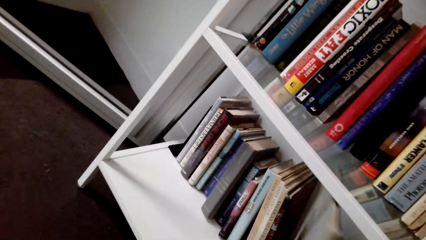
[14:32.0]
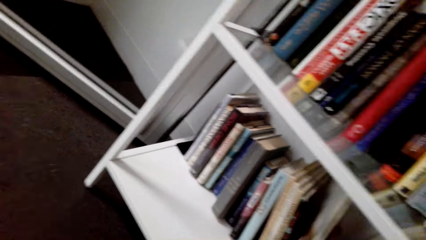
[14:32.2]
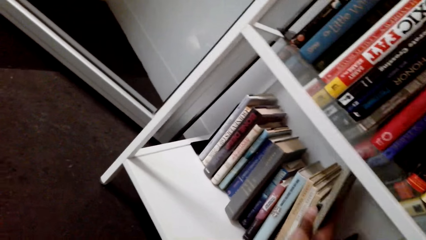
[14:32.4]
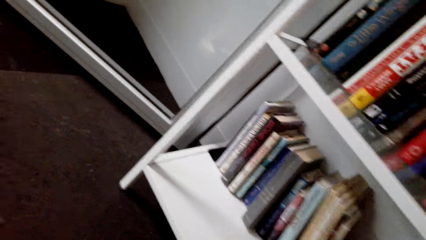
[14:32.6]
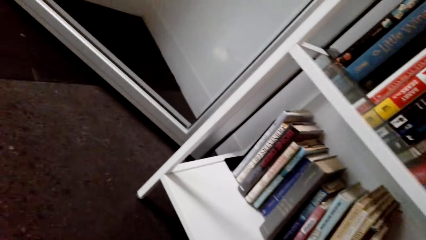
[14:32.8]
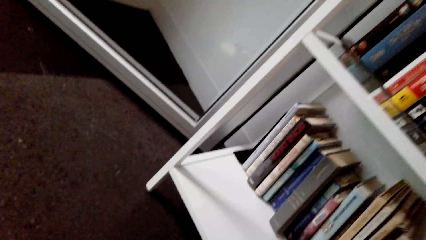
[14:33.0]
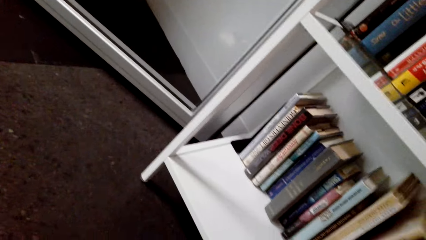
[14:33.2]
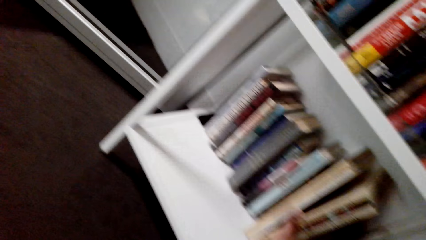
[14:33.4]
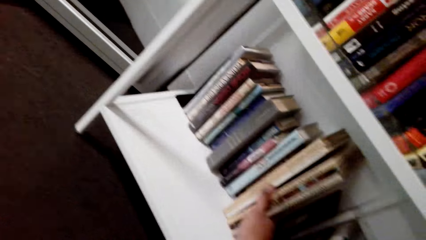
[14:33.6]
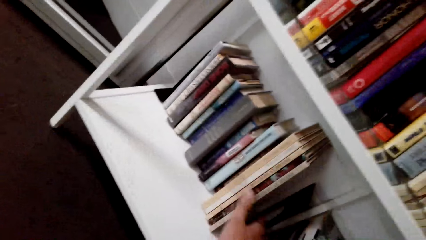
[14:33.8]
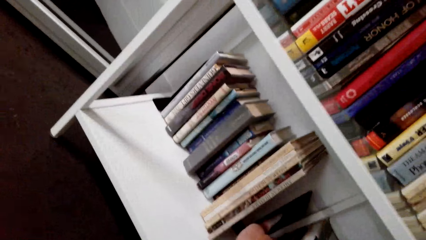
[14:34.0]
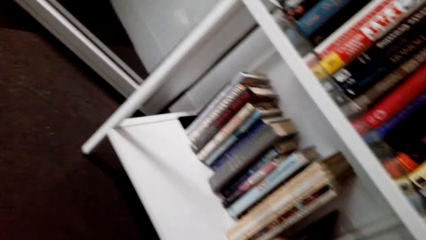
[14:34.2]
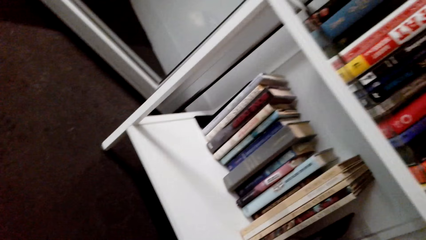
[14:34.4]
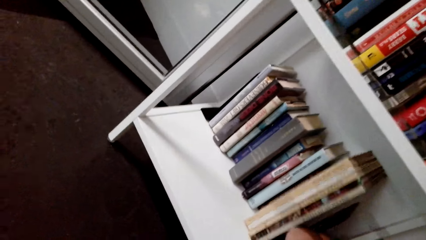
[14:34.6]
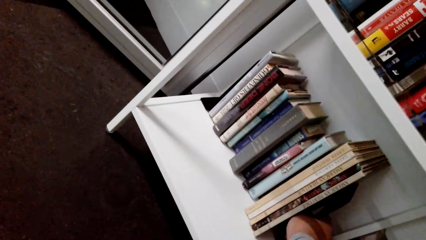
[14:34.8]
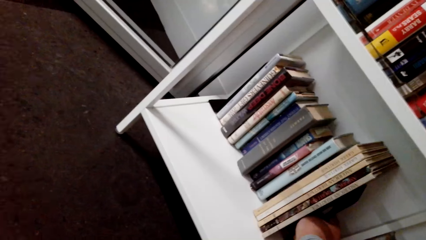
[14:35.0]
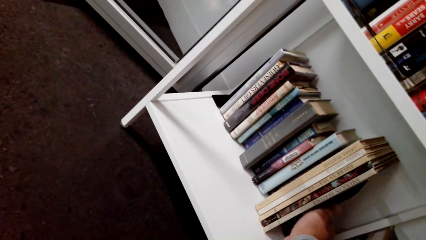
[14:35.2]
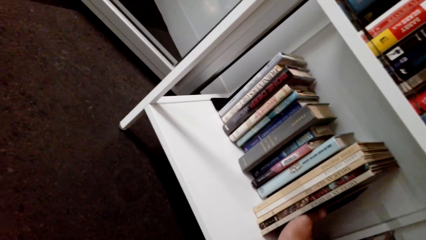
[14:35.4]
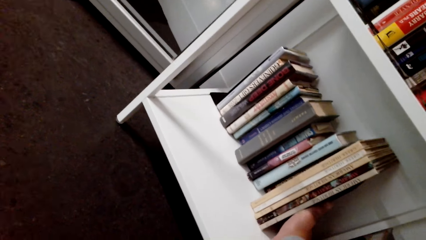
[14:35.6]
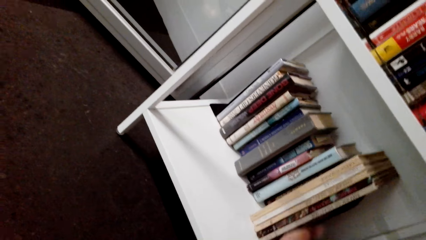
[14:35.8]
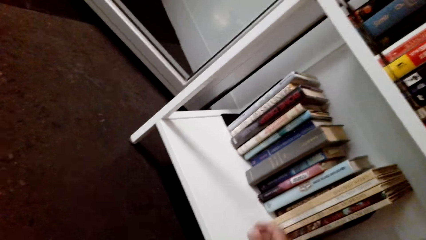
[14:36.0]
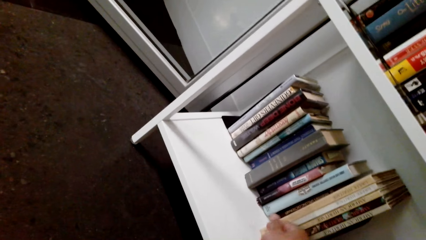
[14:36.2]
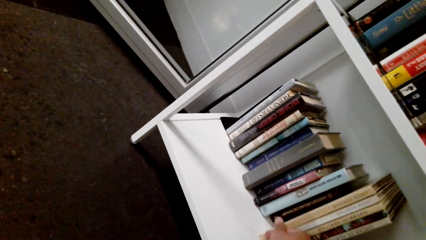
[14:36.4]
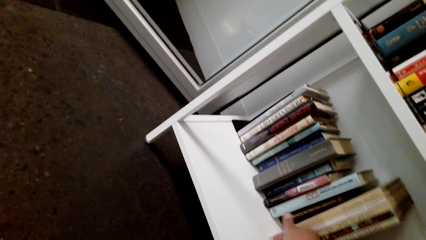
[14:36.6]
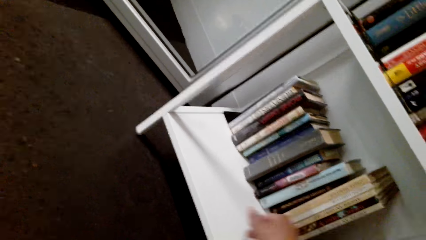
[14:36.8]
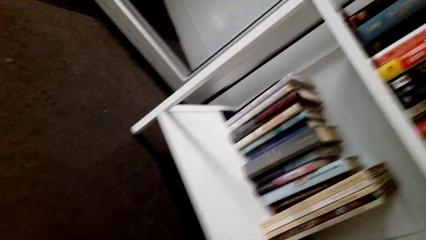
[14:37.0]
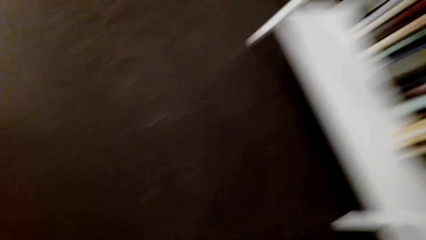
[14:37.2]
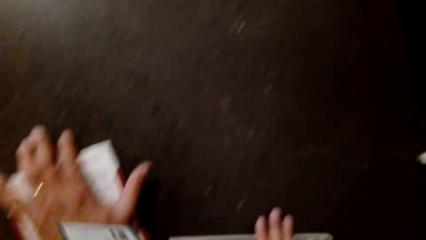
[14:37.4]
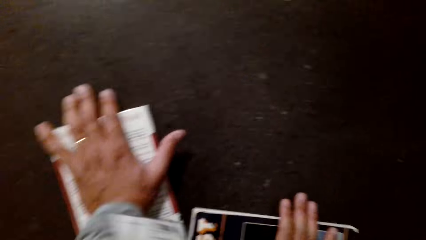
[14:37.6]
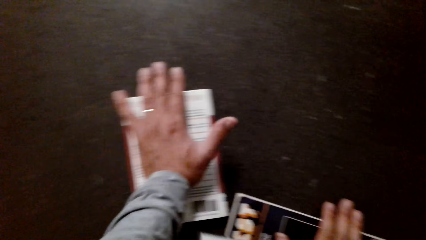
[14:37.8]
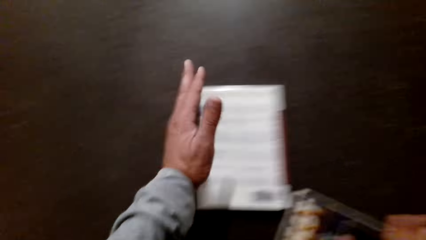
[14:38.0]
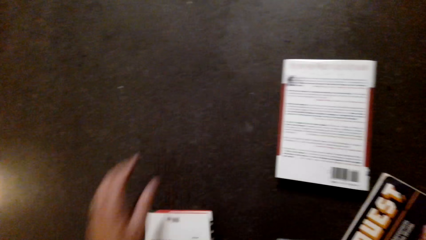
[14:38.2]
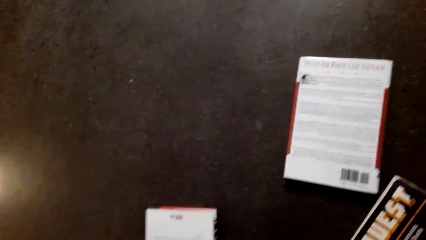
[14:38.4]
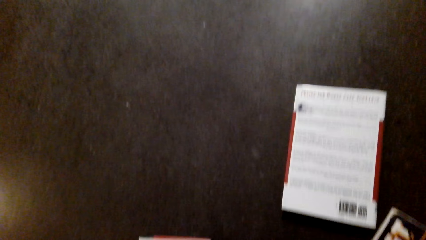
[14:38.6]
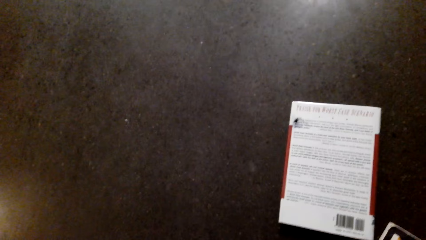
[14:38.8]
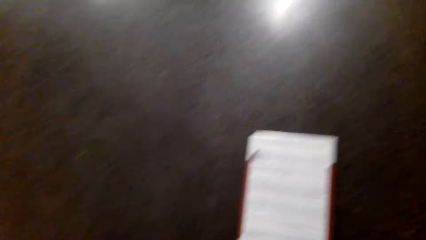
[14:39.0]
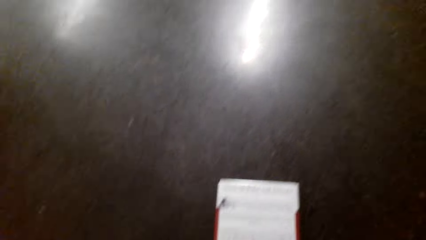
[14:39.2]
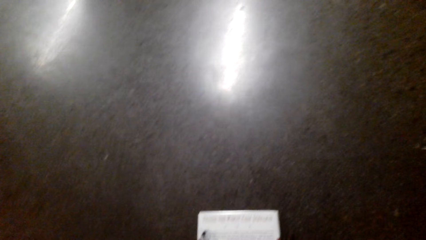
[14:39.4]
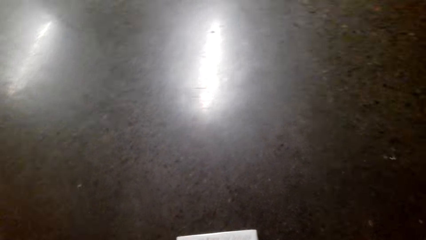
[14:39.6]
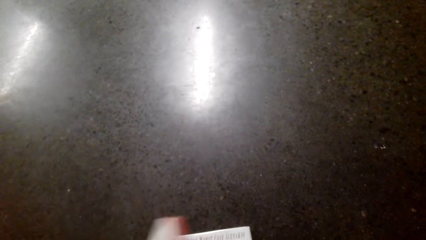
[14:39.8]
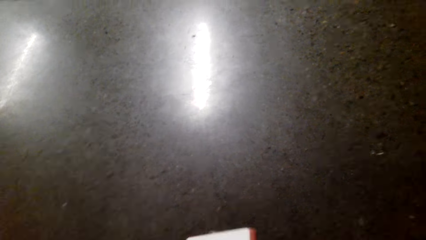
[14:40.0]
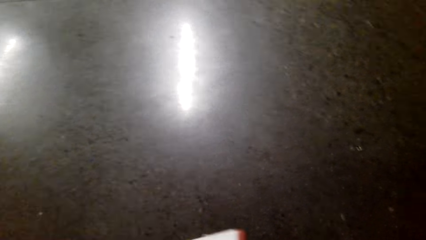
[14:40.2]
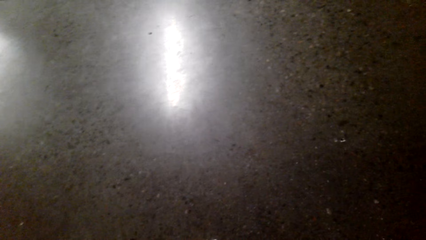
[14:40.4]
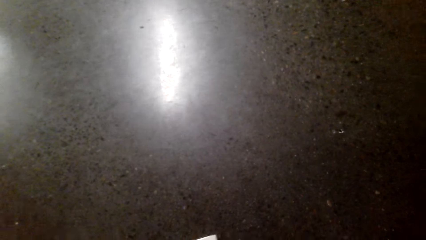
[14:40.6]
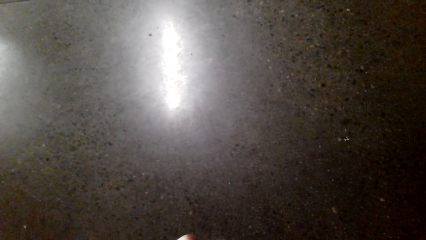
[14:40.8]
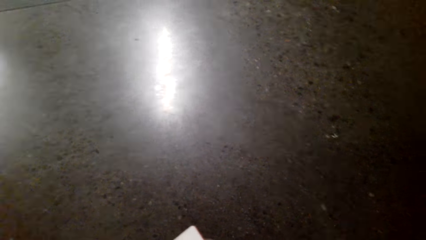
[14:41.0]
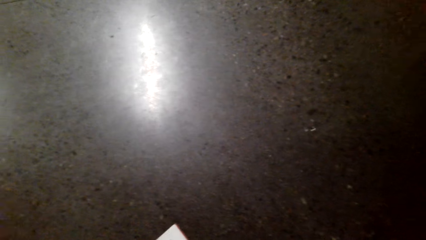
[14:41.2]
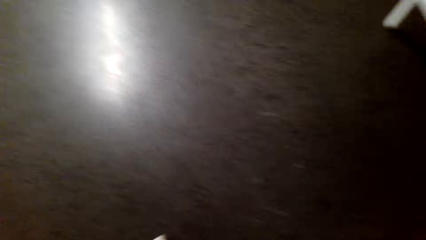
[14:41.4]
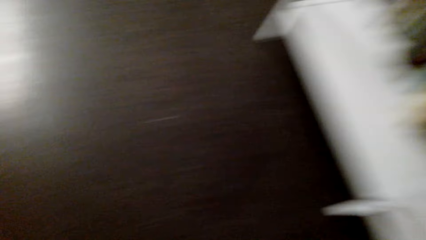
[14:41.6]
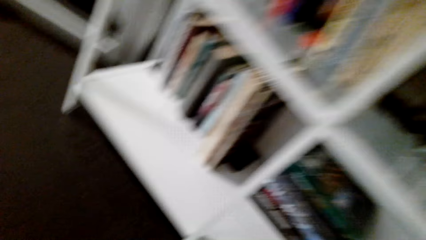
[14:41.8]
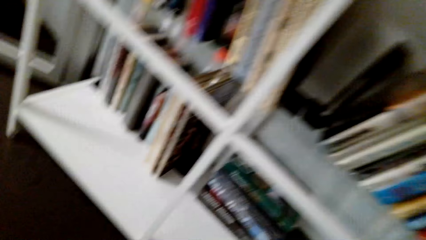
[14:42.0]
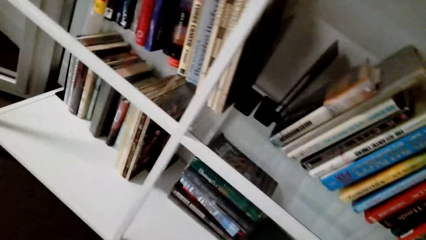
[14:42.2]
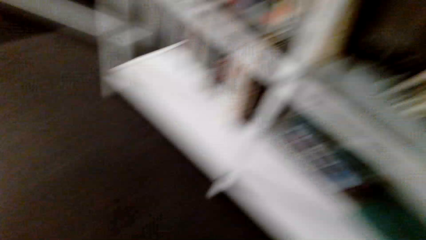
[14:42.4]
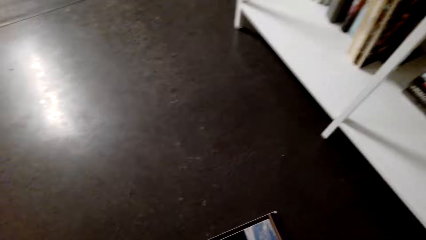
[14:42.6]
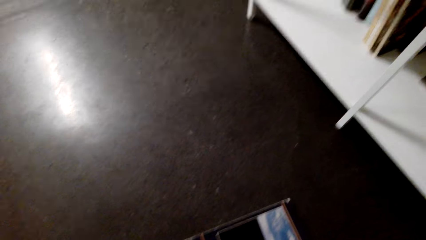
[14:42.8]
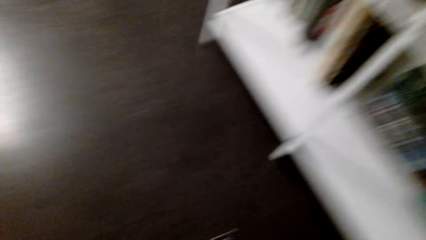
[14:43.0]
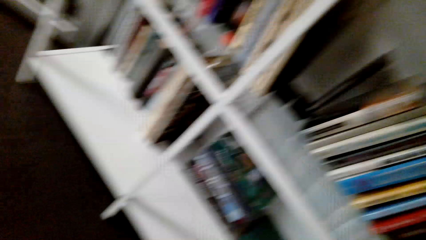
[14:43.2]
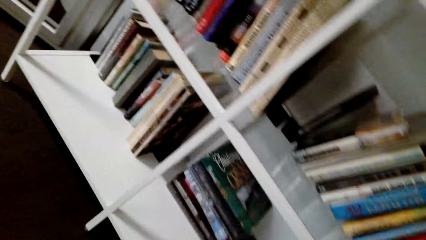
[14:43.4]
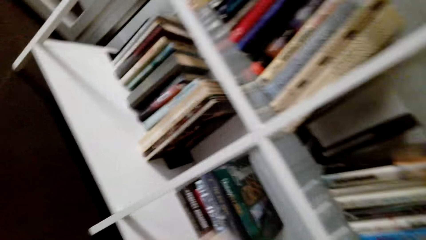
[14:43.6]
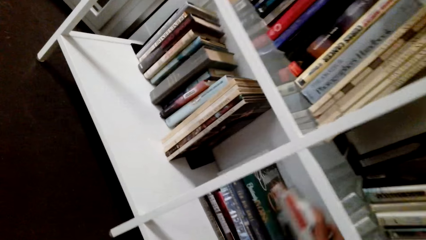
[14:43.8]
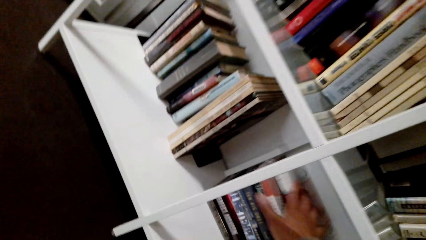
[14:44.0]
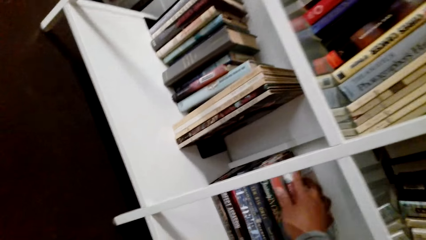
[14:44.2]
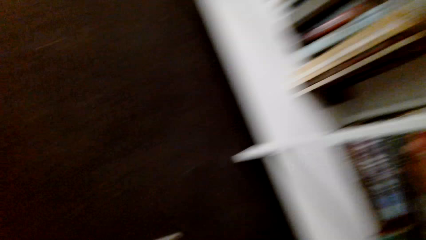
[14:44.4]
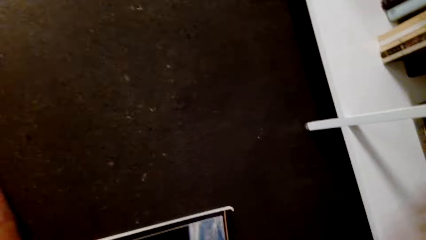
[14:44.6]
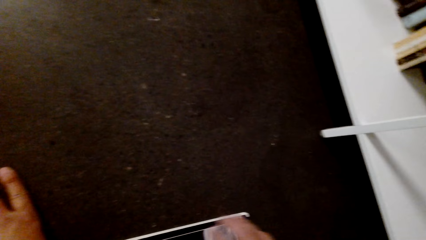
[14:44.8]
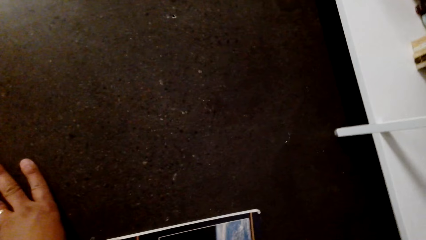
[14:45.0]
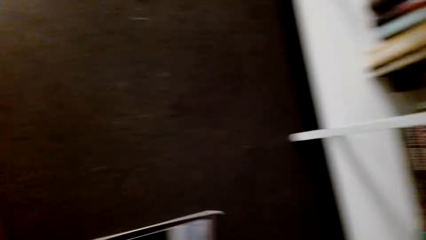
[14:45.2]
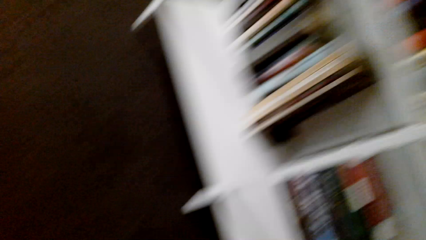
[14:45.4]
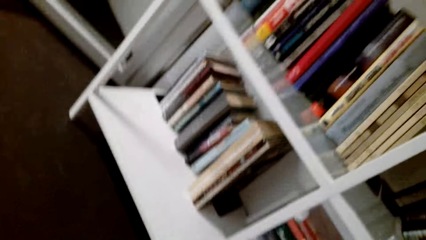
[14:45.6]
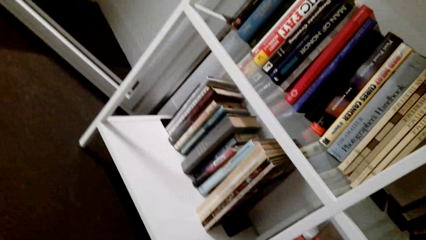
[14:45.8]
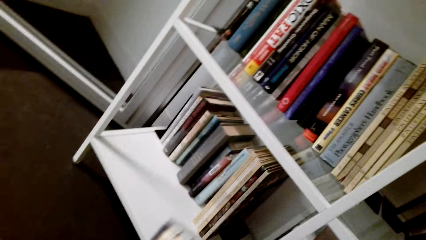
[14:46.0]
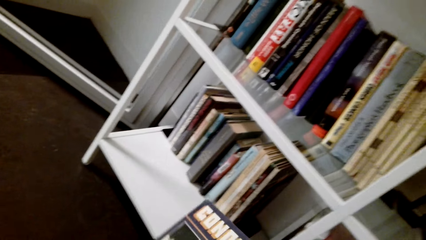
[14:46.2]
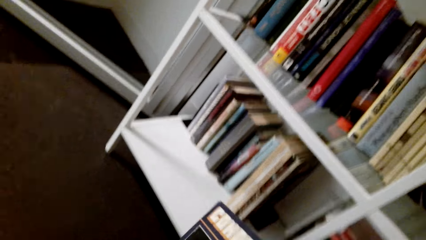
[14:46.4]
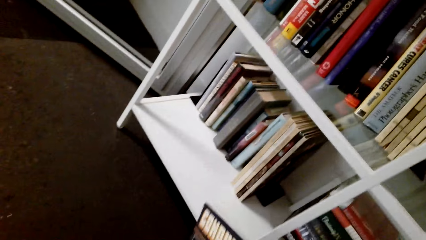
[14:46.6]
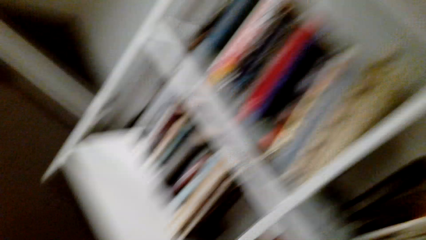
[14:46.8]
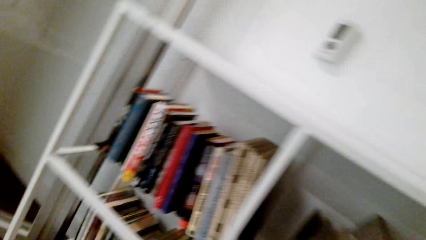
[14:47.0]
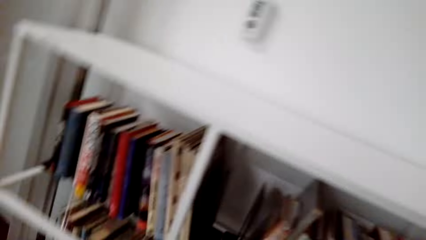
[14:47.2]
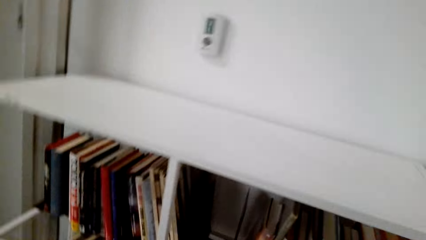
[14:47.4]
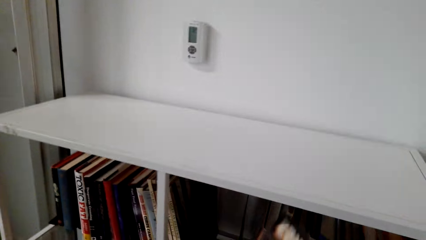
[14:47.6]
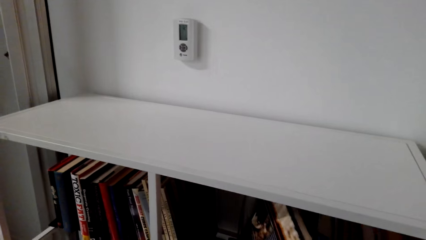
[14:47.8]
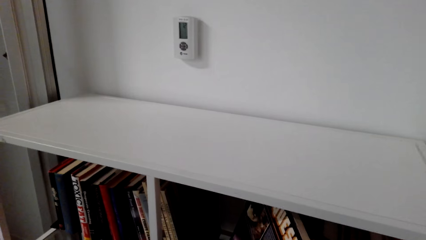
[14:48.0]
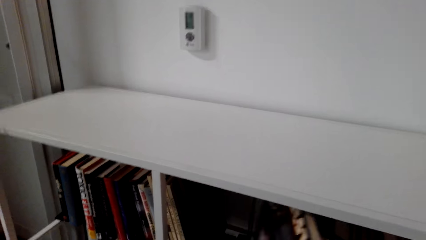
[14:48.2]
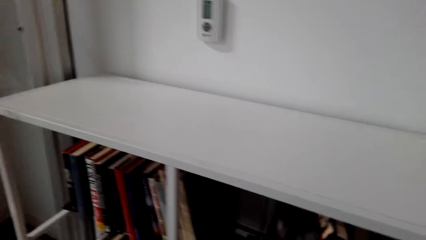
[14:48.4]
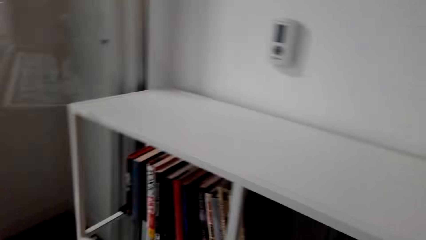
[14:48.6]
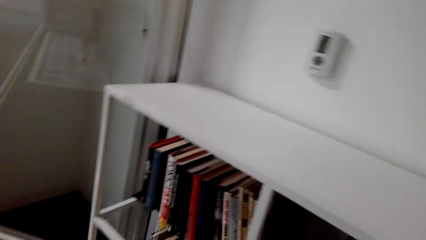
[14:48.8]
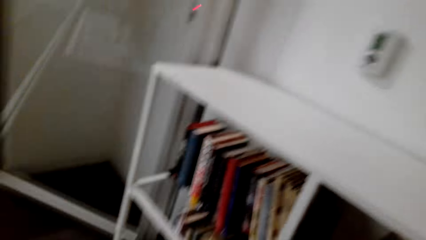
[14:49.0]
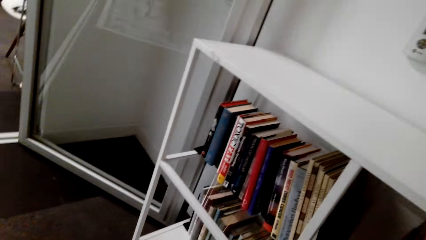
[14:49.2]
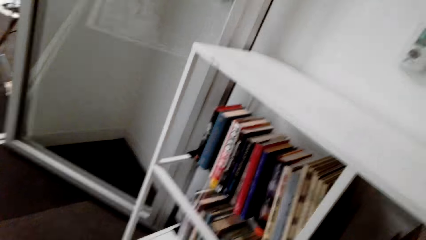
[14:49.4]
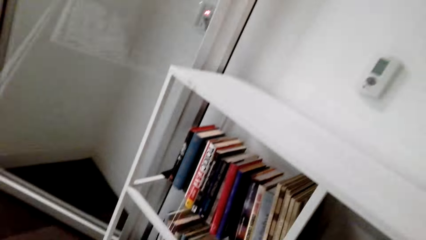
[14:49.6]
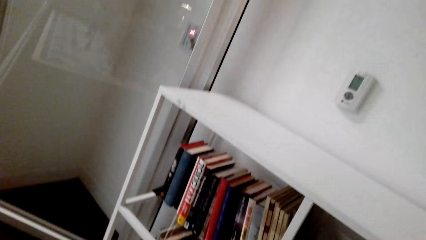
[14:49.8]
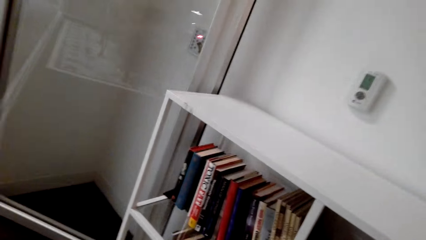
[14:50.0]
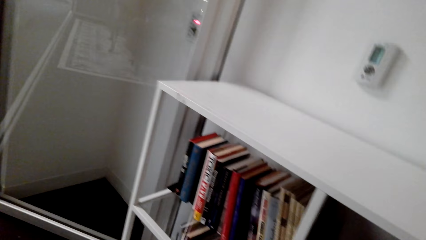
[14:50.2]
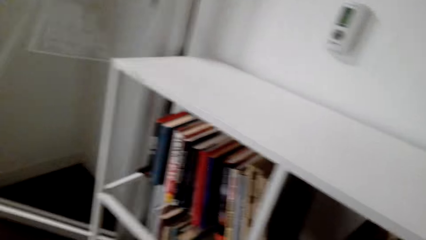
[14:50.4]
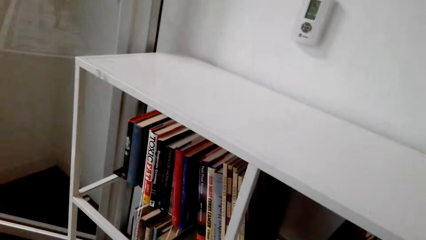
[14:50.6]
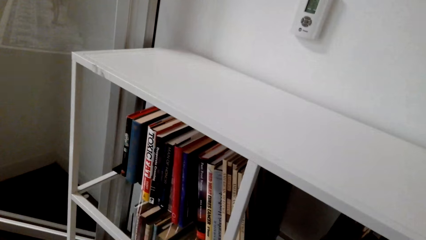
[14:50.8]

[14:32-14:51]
The camera wearer arranges the books on the bookshelf. They pick up the book on the floor. They do something. They arrange the books on the bookshelf. They place the book in the shelf. They pick up the book on the floor. They arrange the books on the bookshelf. They insert the book in the shelf.
